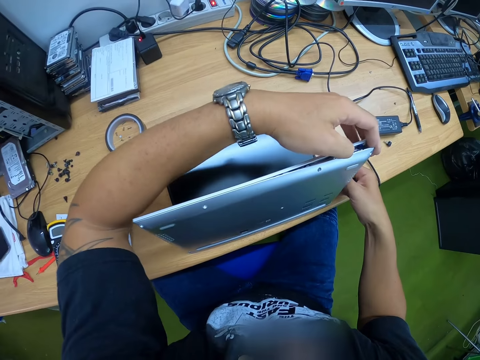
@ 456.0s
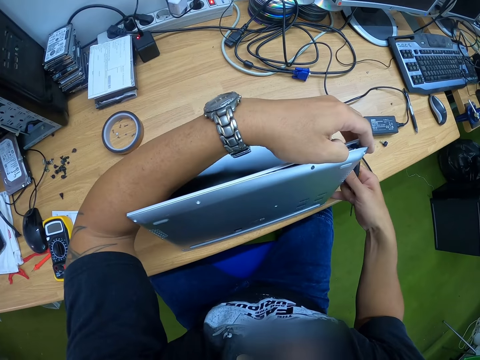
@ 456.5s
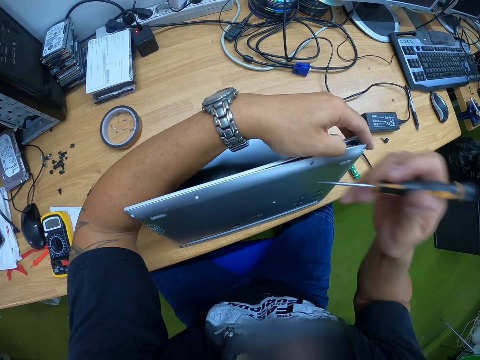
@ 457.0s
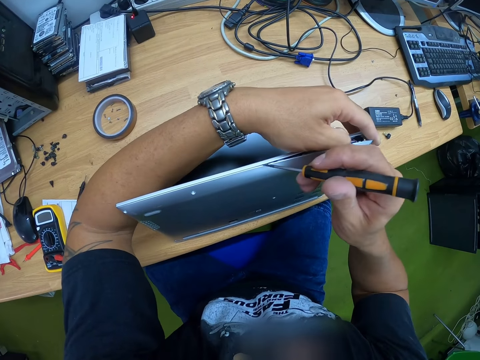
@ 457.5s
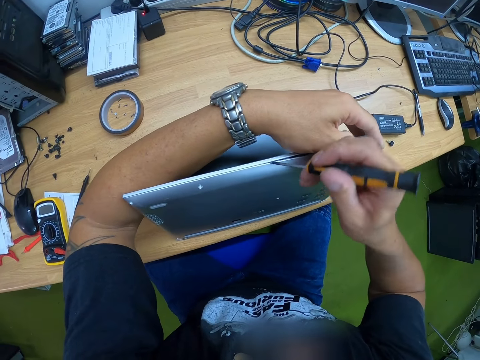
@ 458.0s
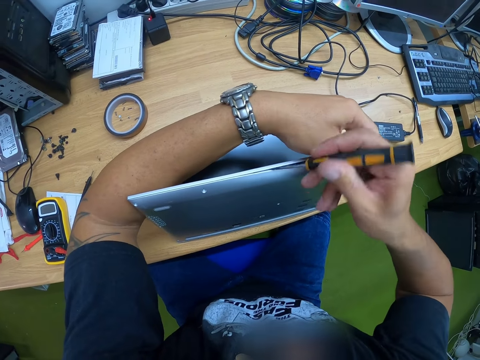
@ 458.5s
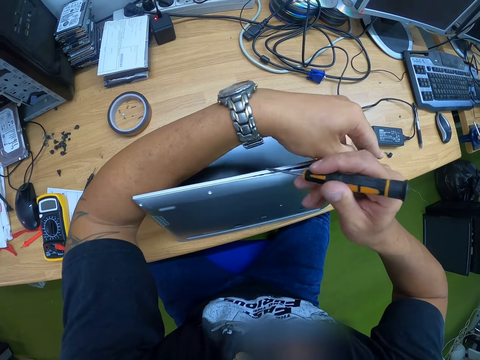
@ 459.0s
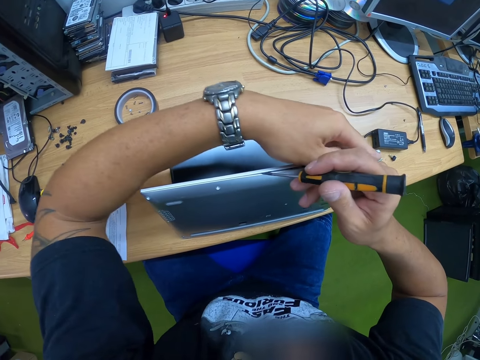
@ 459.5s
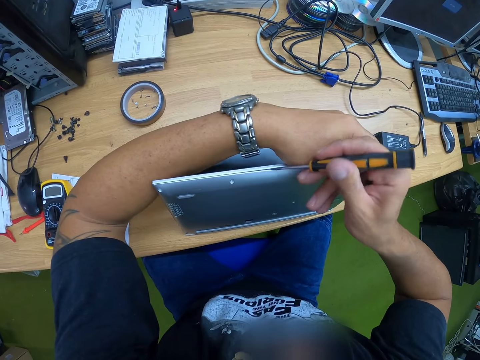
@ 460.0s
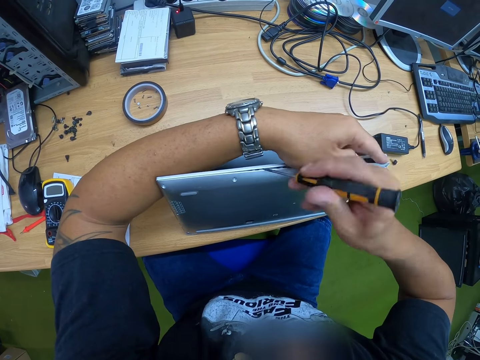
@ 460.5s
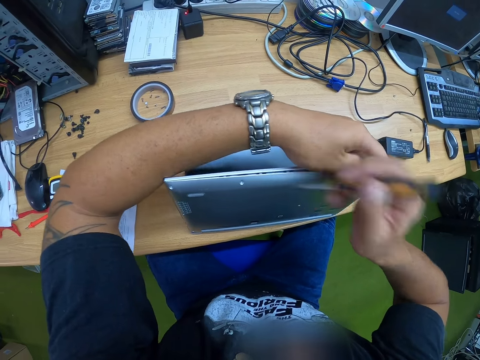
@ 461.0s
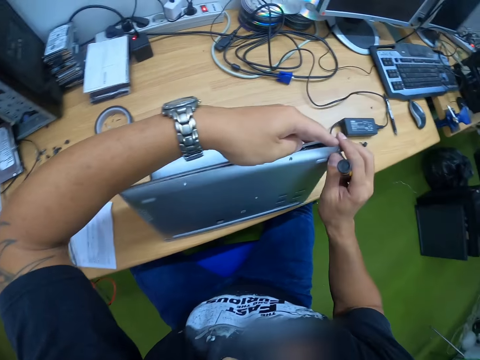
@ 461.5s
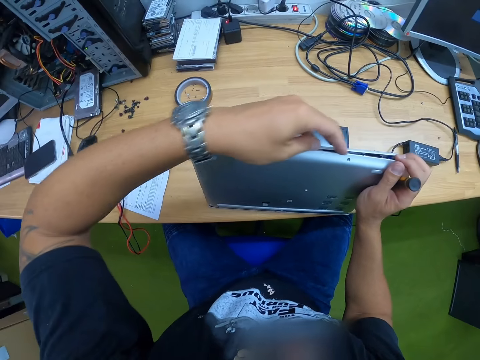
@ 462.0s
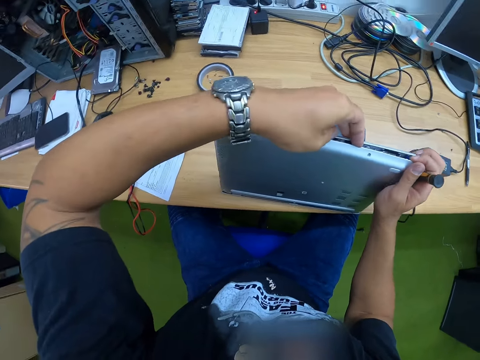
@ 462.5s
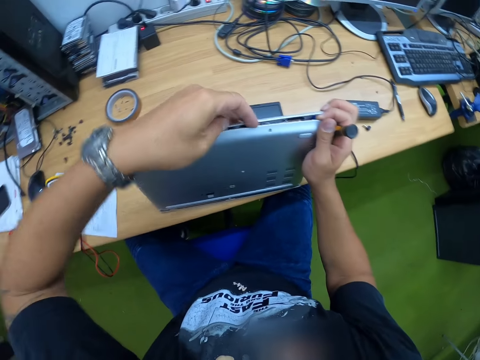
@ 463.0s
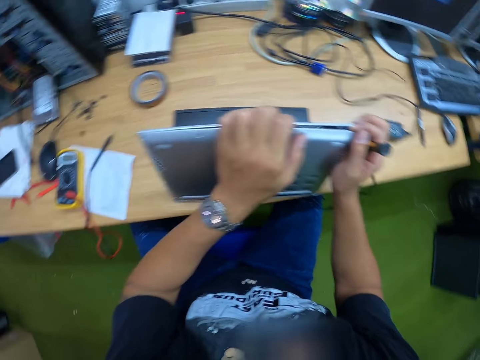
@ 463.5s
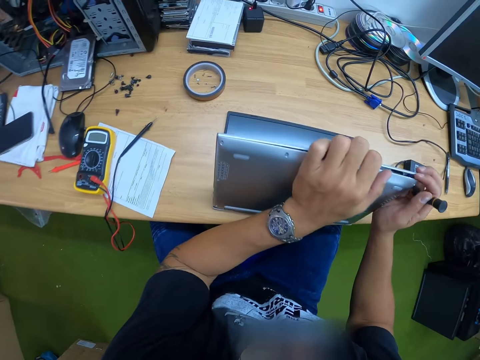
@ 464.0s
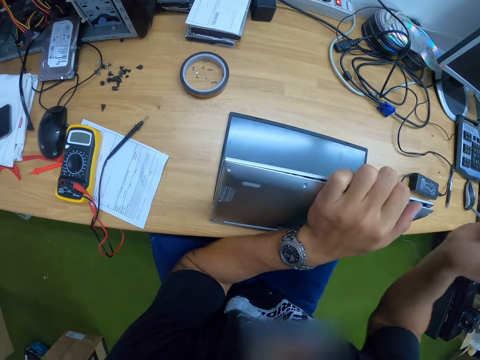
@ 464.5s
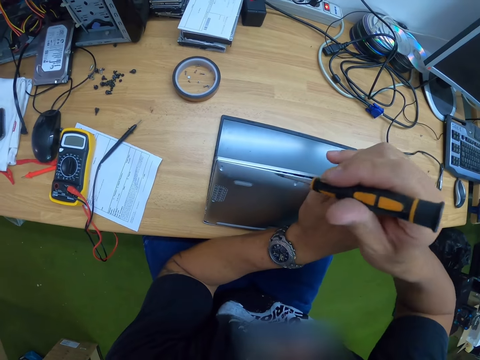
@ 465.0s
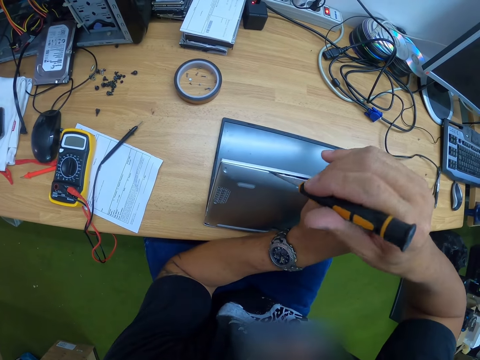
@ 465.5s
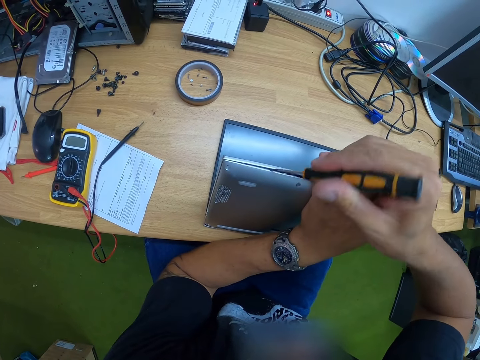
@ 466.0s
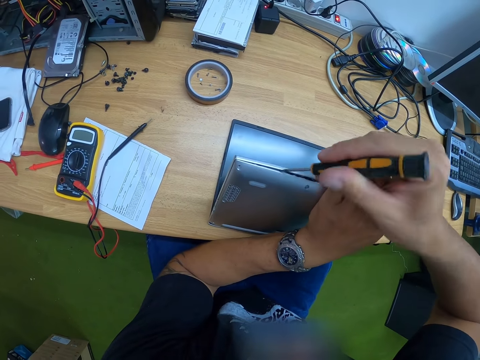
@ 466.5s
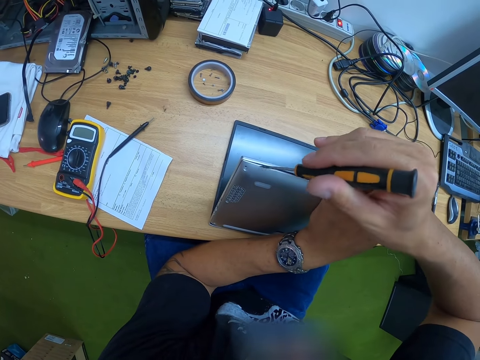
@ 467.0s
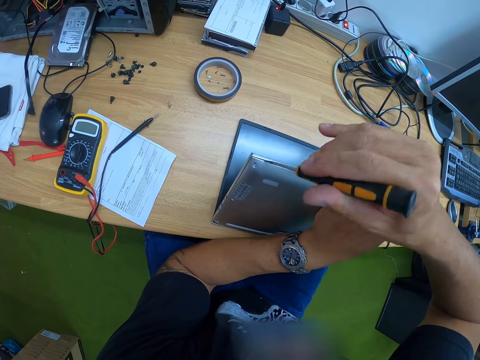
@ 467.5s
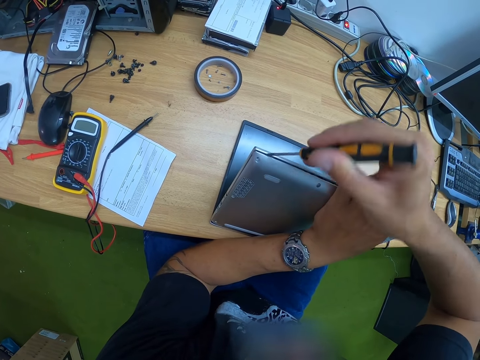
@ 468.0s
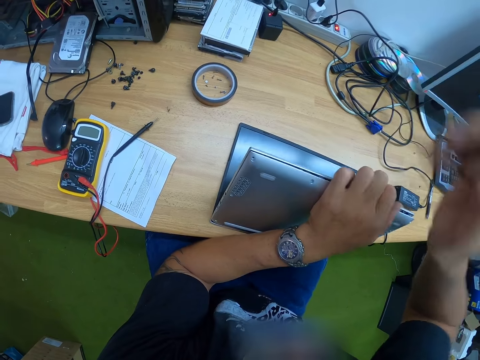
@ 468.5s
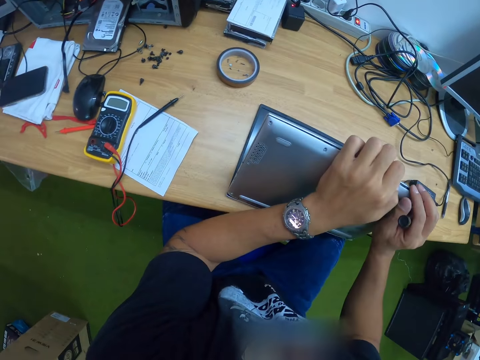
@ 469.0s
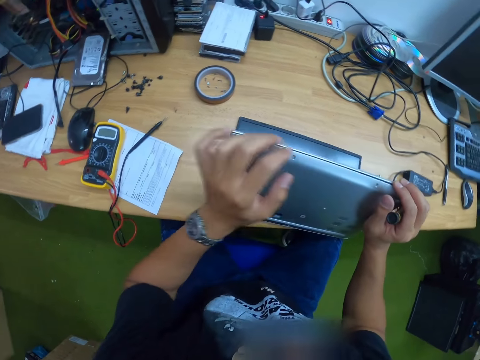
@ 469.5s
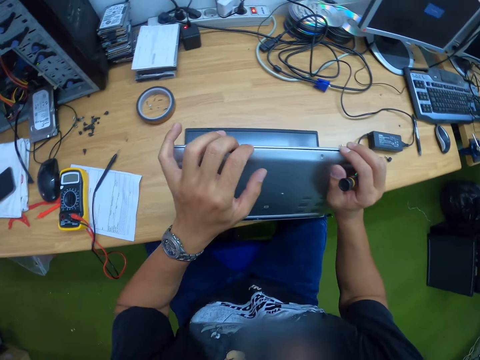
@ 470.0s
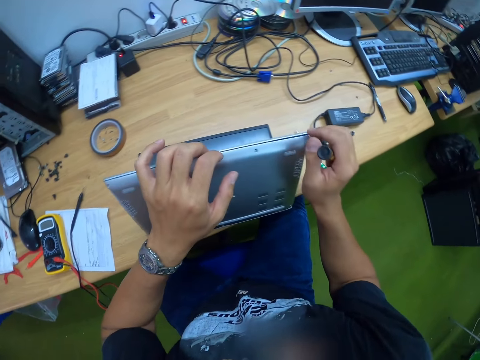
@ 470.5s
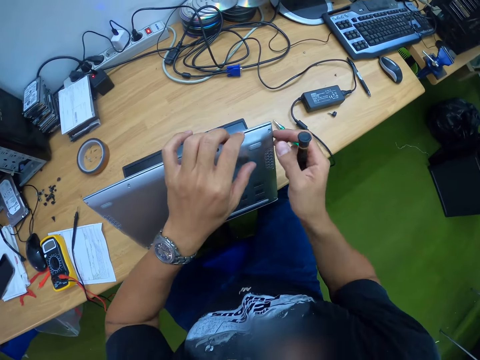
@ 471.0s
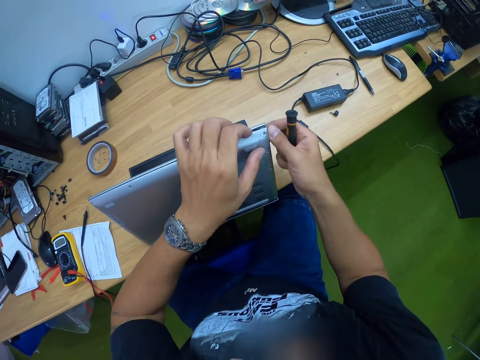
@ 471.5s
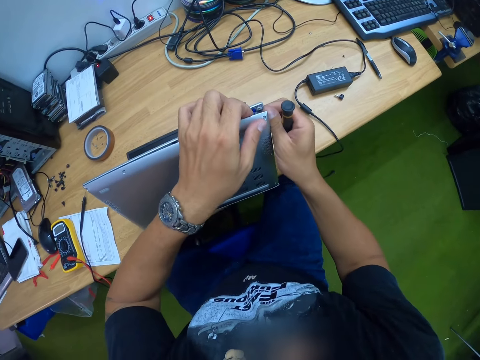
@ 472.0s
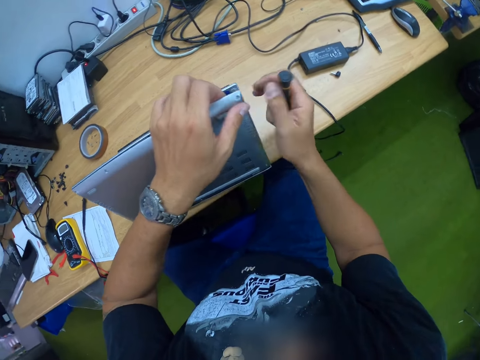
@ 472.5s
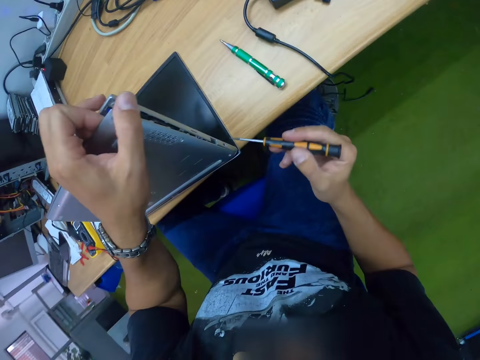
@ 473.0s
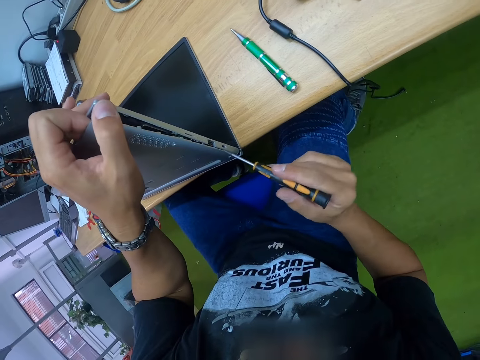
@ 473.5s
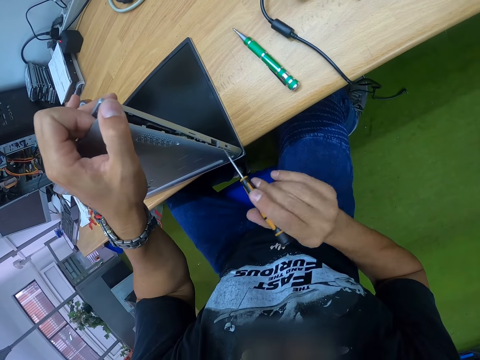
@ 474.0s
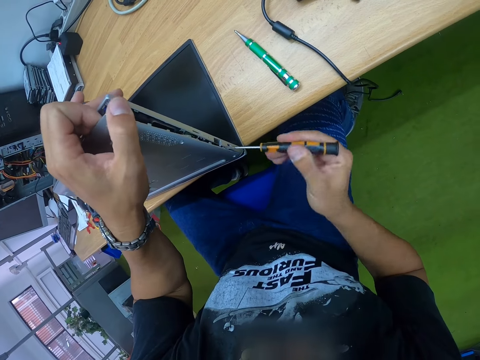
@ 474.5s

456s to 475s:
The camera wearer holds the laptop on the desk with his left hand. He opens a part of the body of the laptop with the screwdriver in his right hand. He adjusts the laptop with his left hand. He opens a part of the body of the laptop with the screwdriver in his right hand. He holds the laptop with both his hands. He opens a part of the body of the laptop with the screwdriver in his right hand.

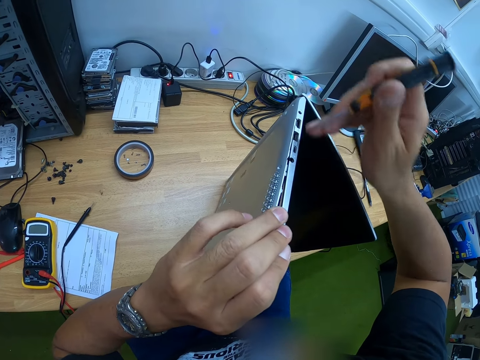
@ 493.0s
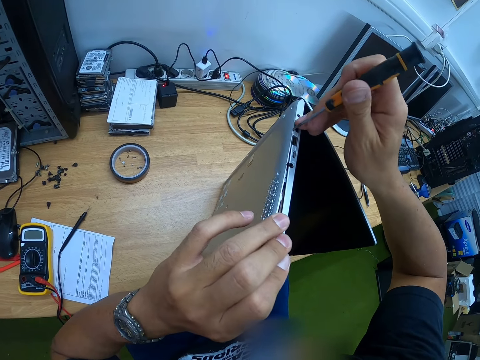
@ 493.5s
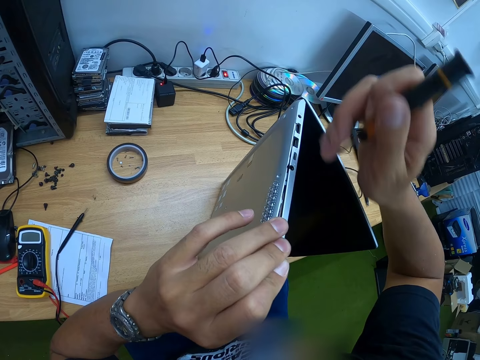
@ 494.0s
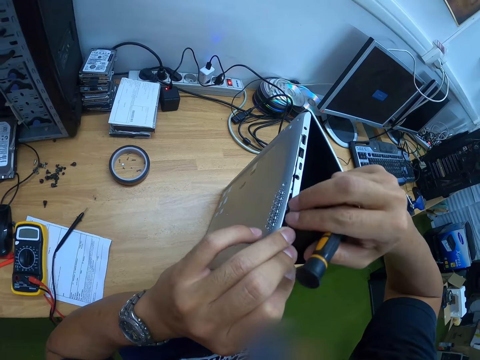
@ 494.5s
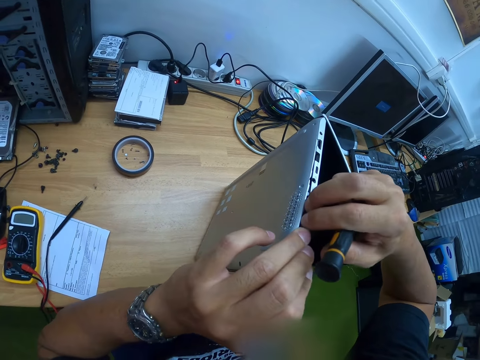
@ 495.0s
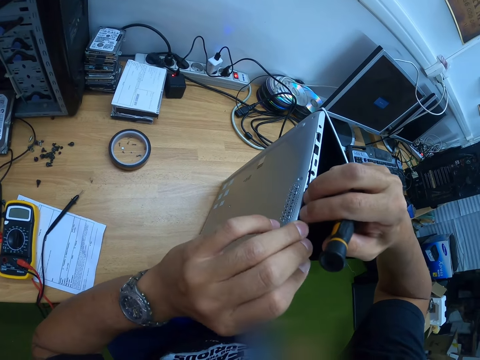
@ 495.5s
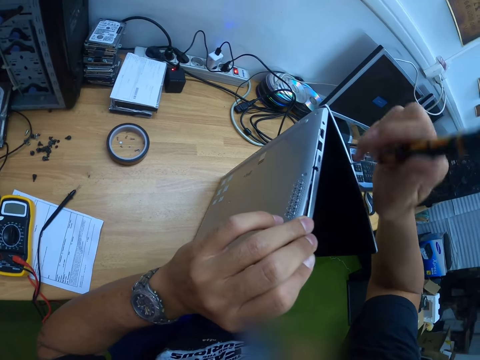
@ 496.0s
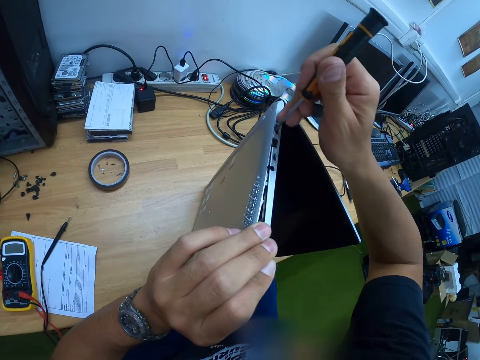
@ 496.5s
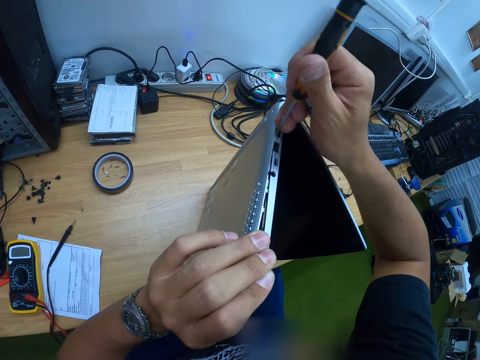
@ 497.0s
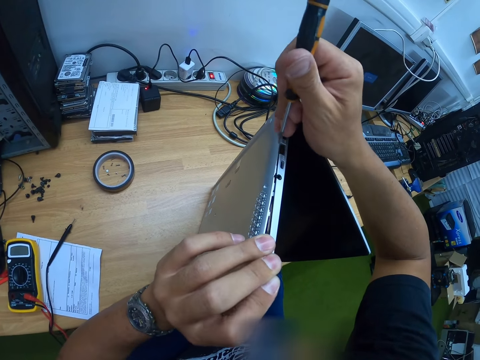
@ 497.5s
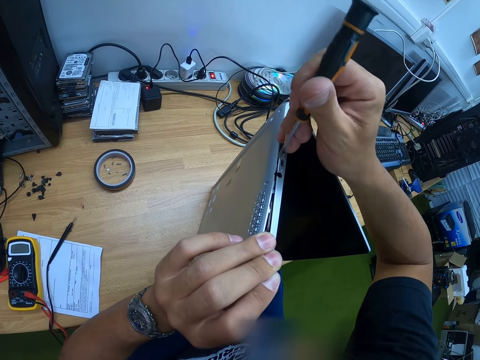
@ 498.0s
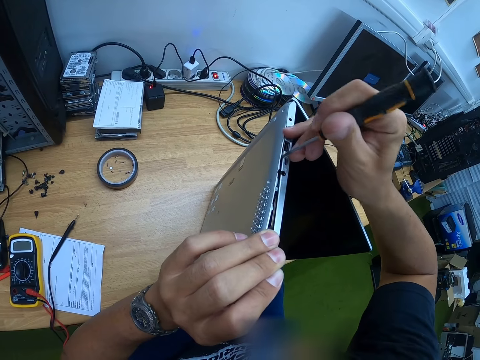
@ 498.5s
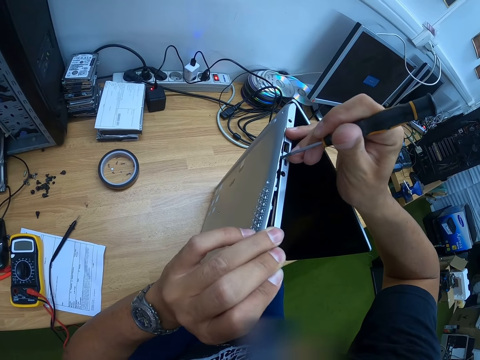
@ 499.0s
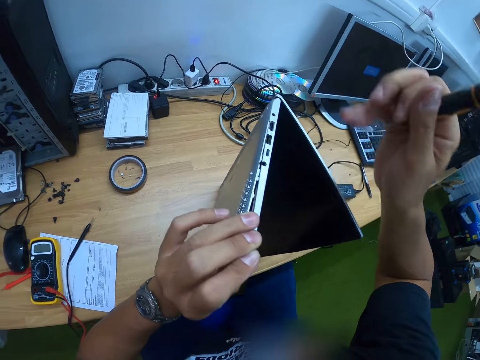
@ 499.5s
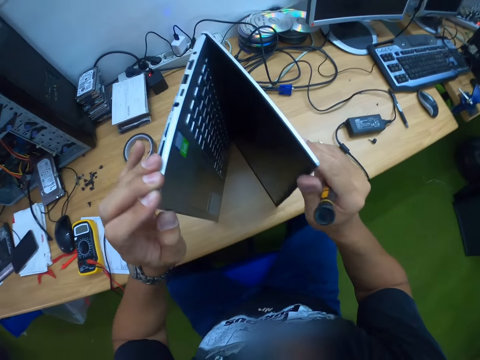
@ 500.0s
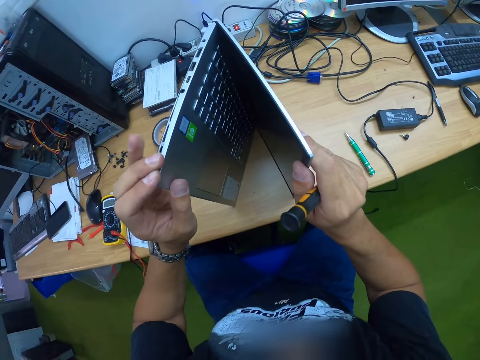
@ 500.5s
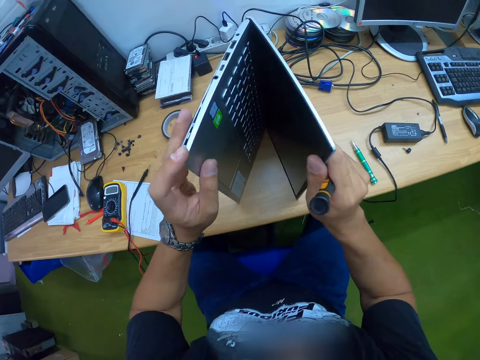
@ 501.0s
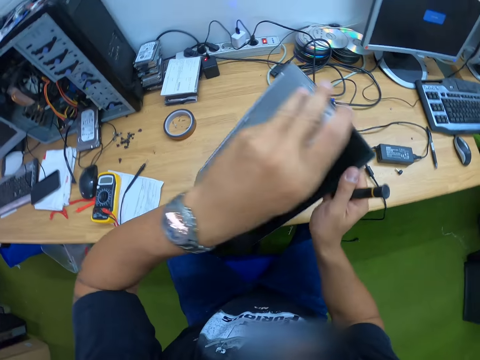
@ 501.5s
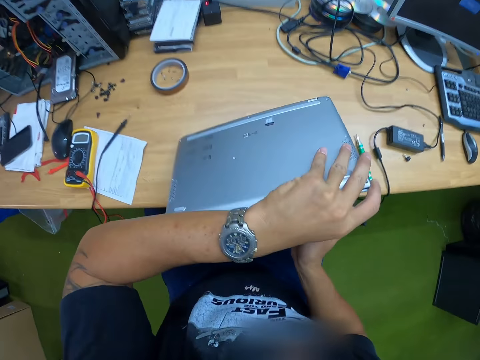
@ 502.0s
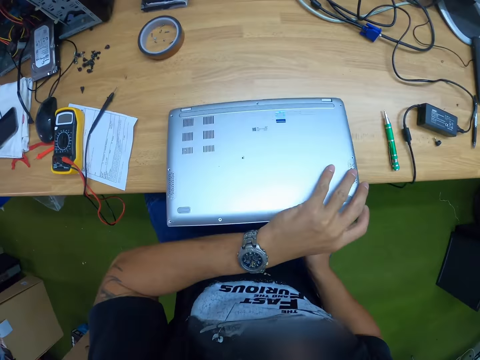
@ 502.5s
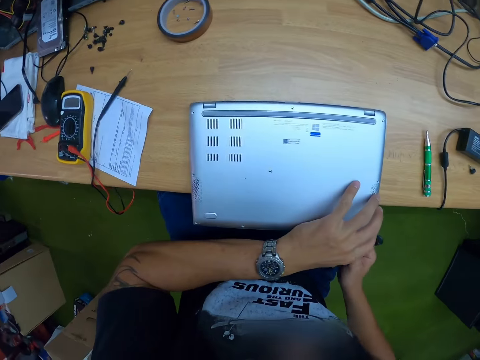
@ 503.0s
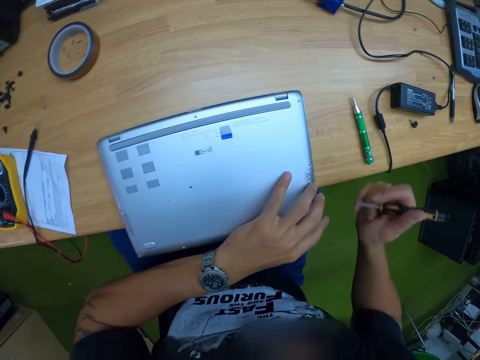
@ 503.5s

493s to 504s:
The camera wearer adjusts the laptop with both his hands. He opens a part of the body of the laptop with the screwdriver in his right hand. He places the laptop on the desk with both his hands. He flips the laptop and closes the laptop lid.
